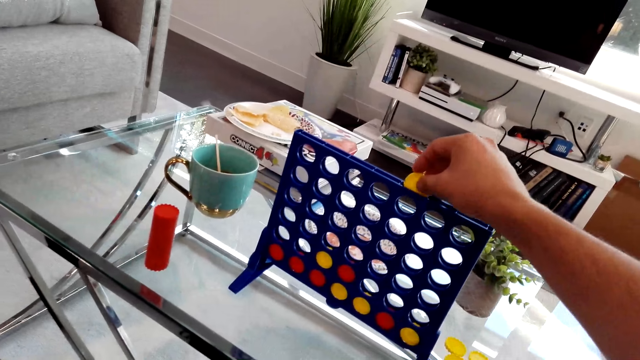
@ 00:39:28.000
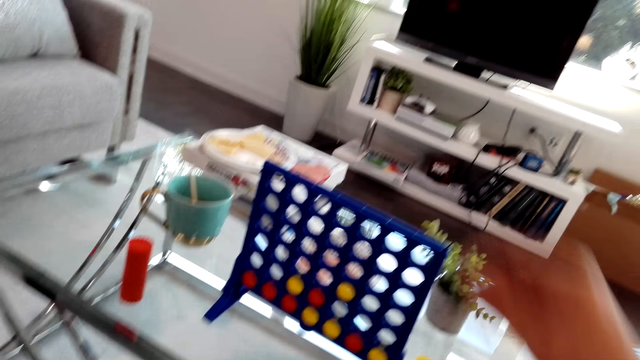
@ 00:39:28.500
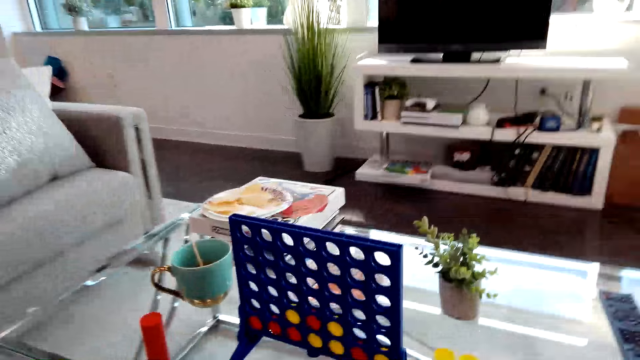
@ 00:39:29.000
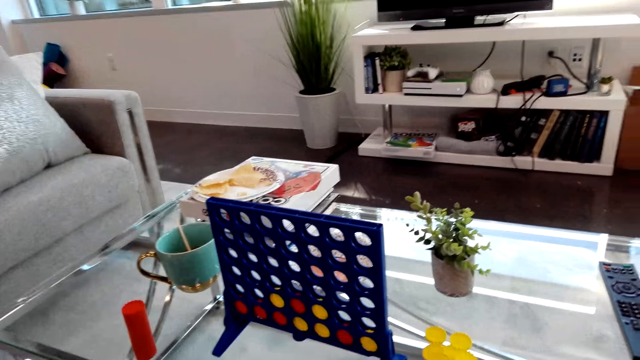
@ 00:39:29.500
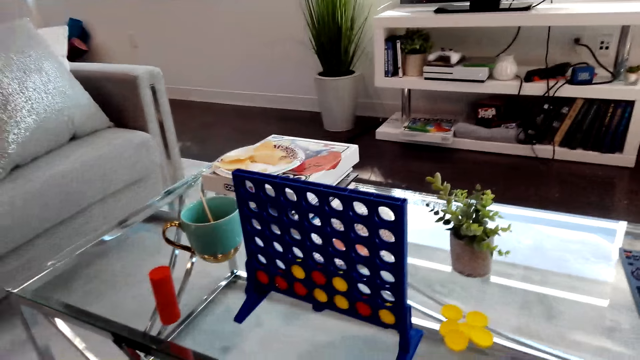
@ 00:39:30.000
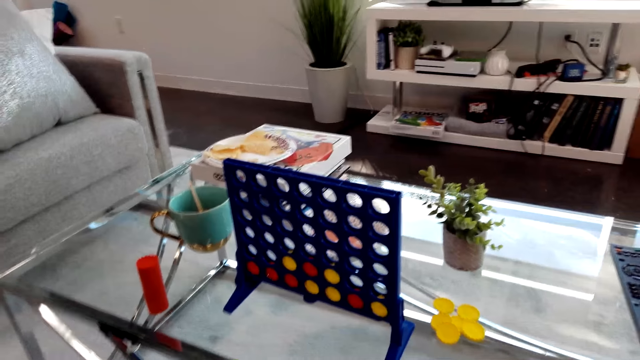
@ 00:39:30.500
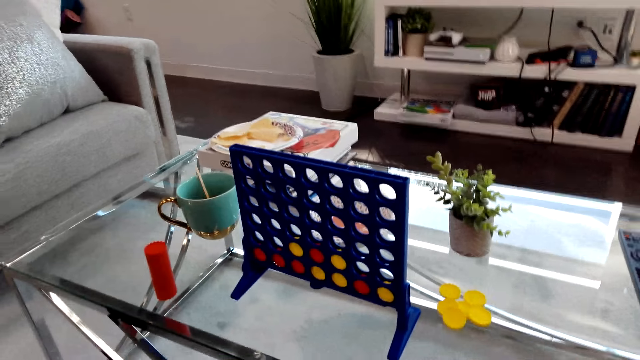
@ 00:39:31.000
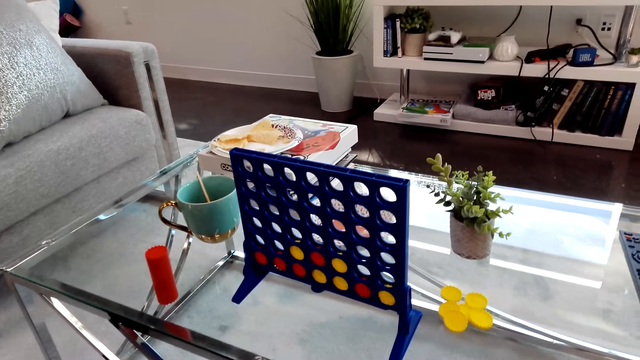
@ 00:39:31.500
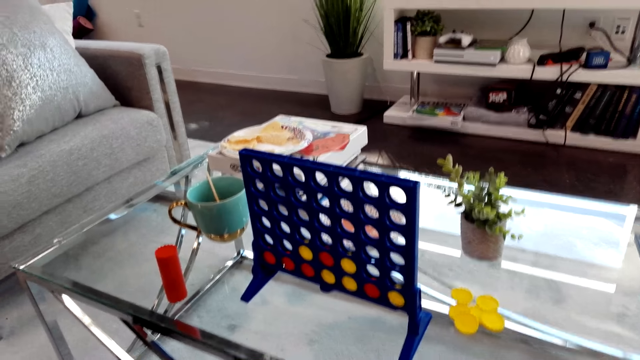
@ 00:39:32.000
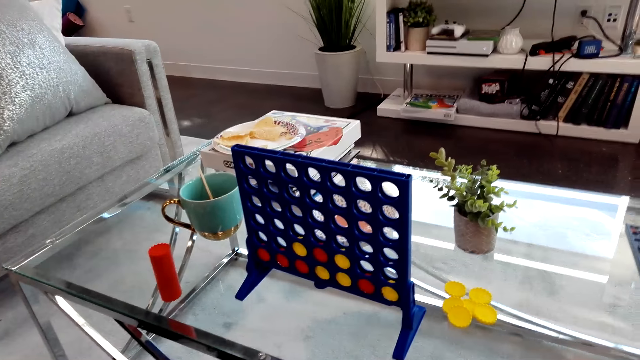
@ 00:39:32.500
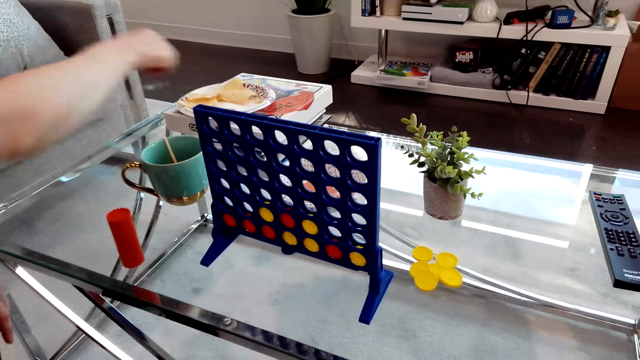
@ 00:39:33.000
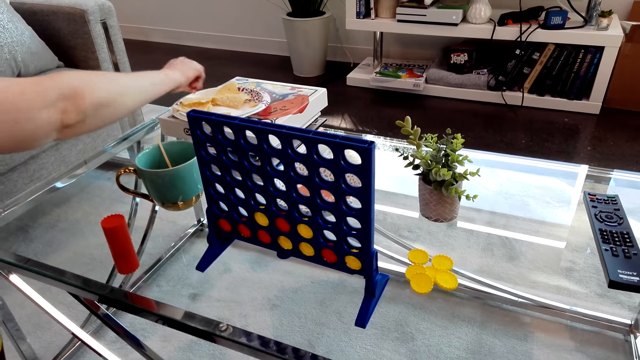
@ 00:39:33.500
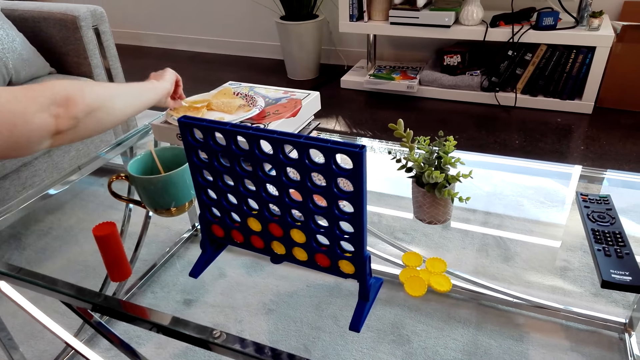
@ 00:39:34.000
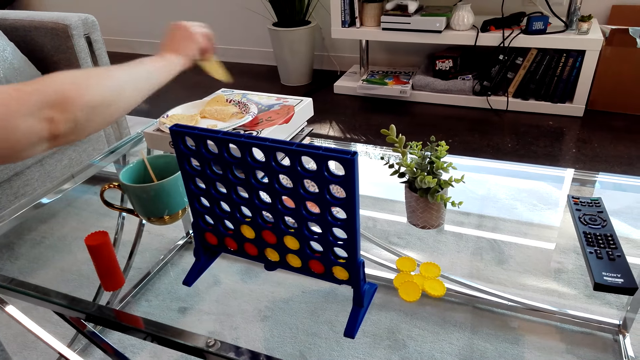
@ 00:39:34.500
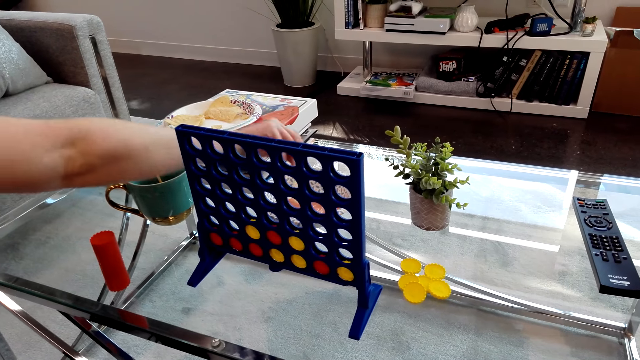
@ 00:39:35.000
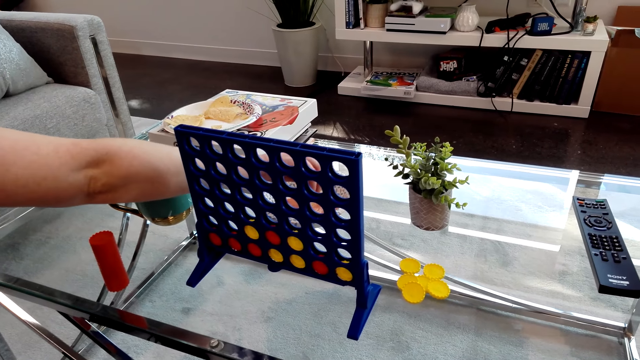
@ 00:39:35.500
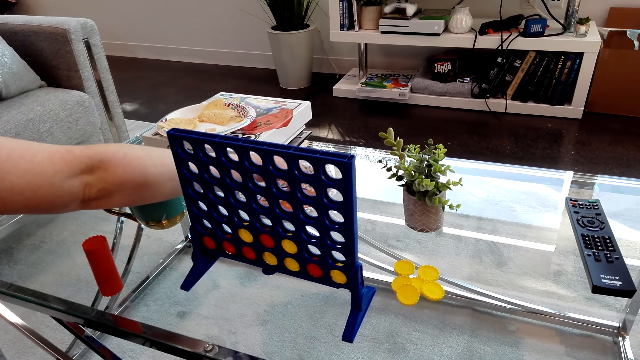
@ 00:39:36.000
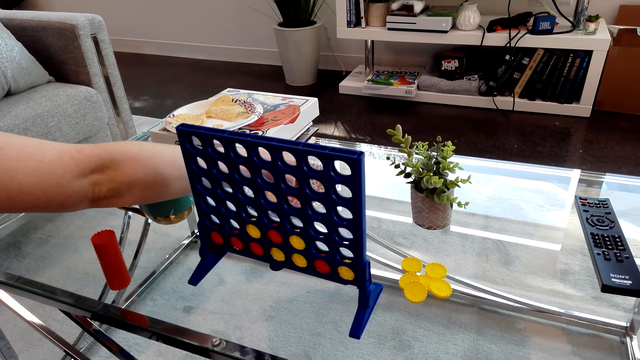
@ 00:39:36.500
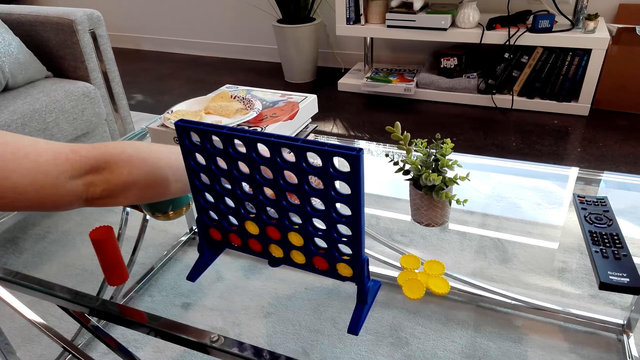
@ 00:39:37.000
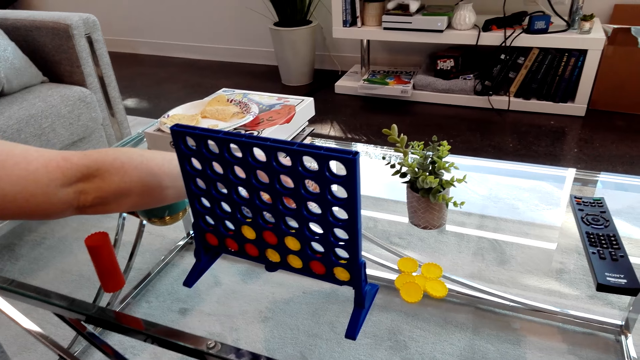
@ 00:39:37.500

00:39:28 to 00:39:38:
The camera wearer drops connect 4 game coins on the board. They play the connect four game. The lady picks a snack from the plate and dips the snack in sauce on the plate.

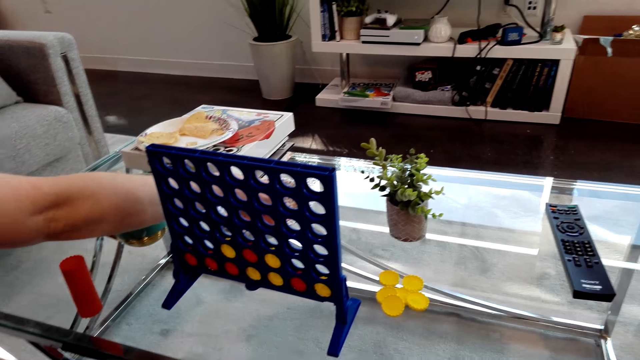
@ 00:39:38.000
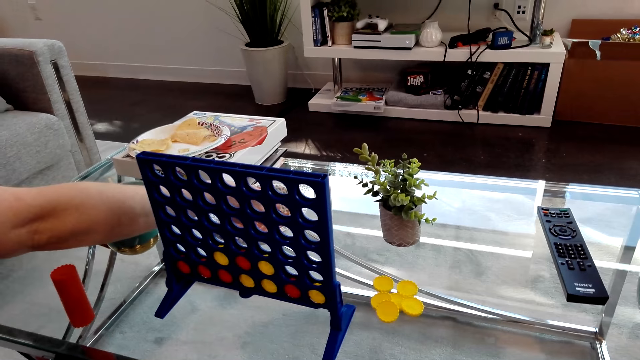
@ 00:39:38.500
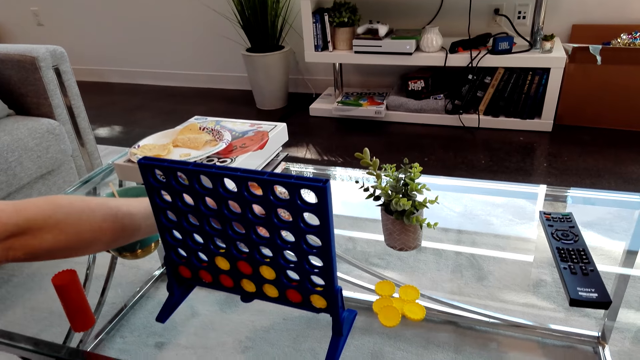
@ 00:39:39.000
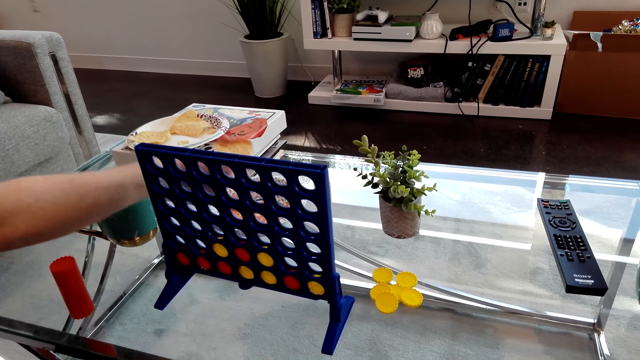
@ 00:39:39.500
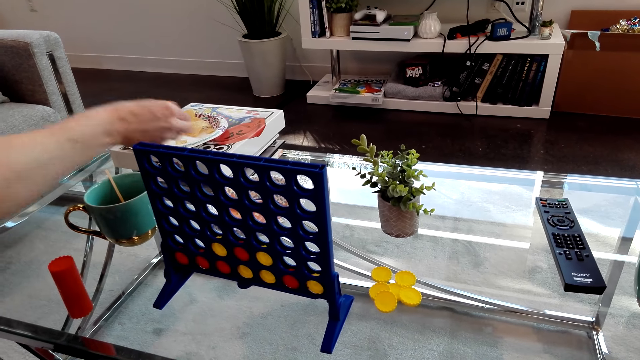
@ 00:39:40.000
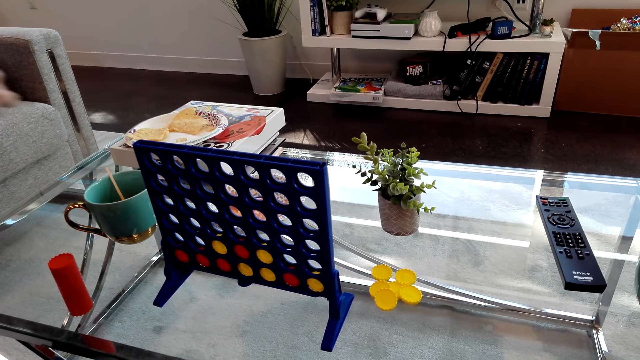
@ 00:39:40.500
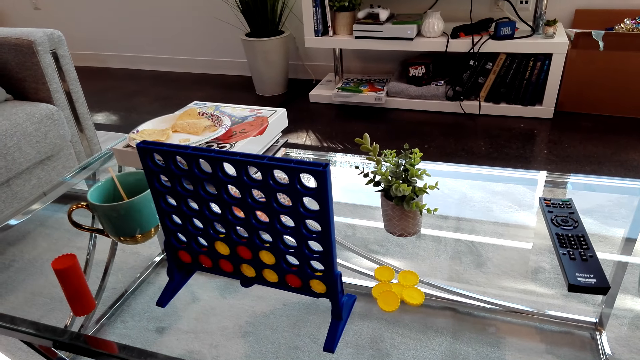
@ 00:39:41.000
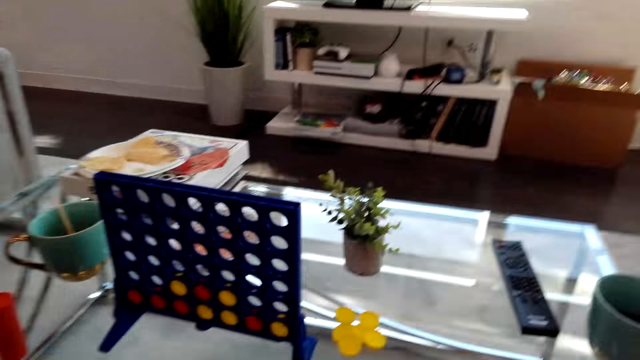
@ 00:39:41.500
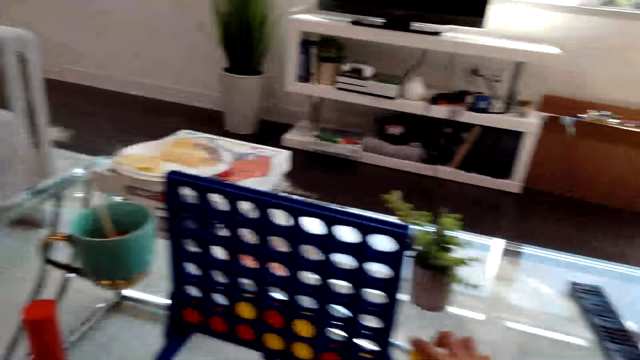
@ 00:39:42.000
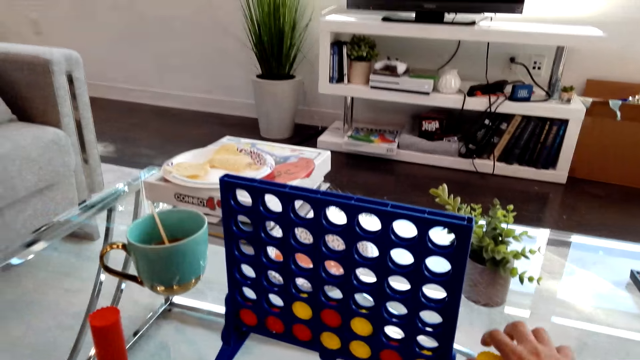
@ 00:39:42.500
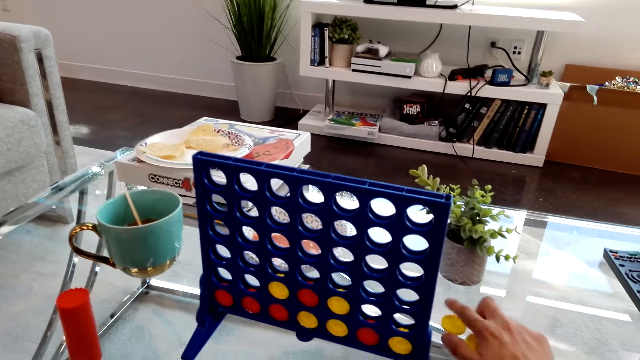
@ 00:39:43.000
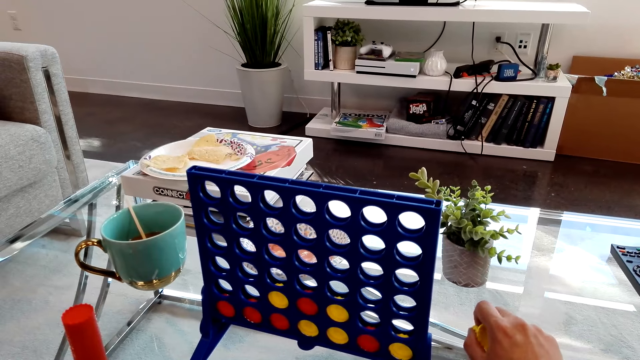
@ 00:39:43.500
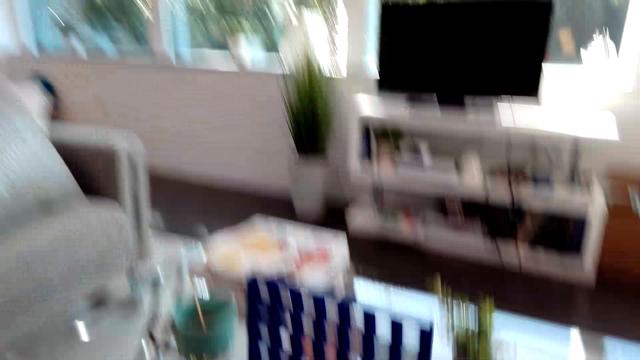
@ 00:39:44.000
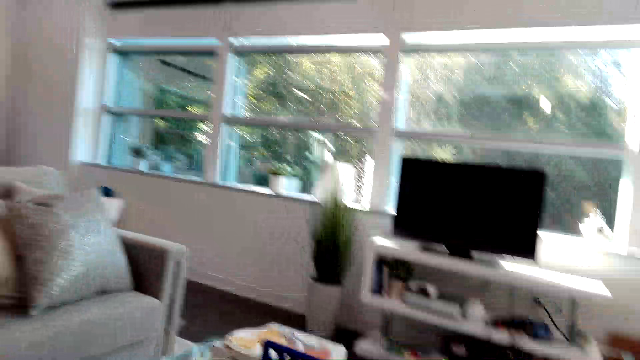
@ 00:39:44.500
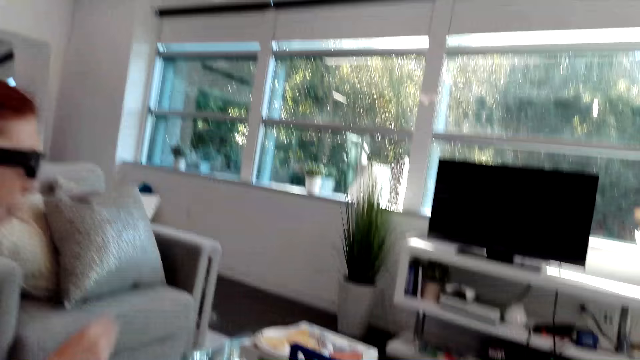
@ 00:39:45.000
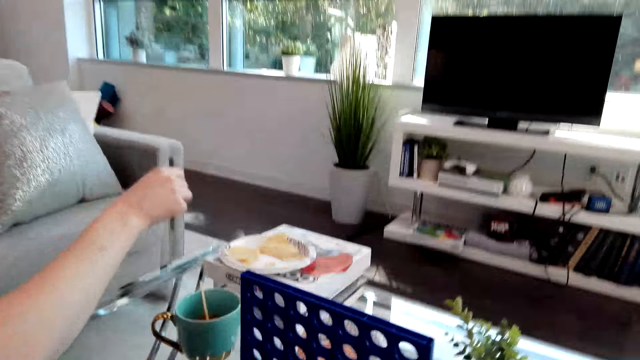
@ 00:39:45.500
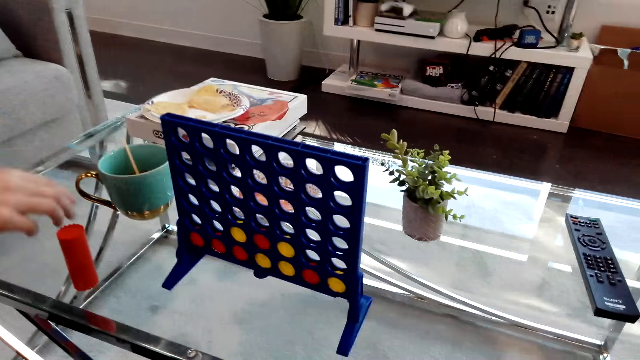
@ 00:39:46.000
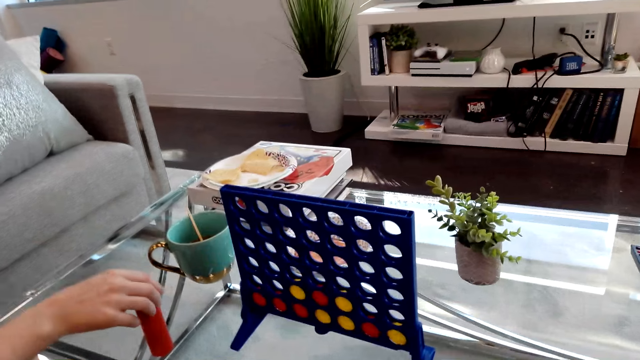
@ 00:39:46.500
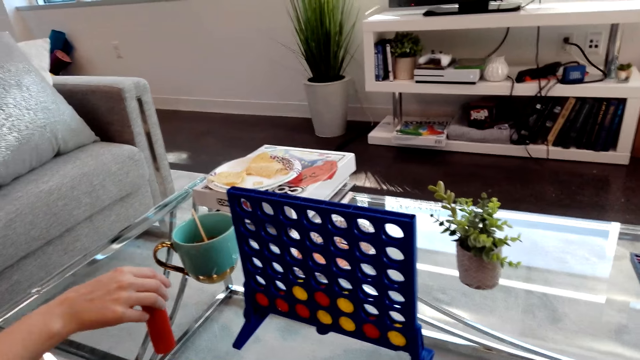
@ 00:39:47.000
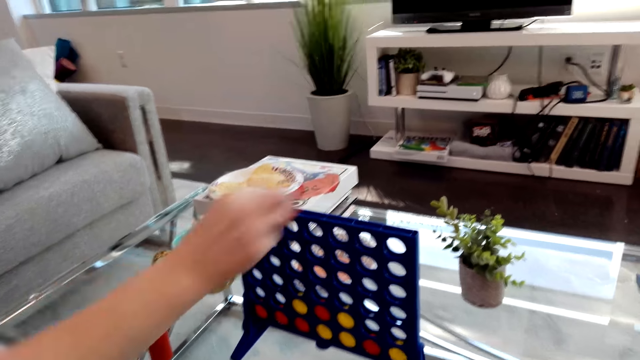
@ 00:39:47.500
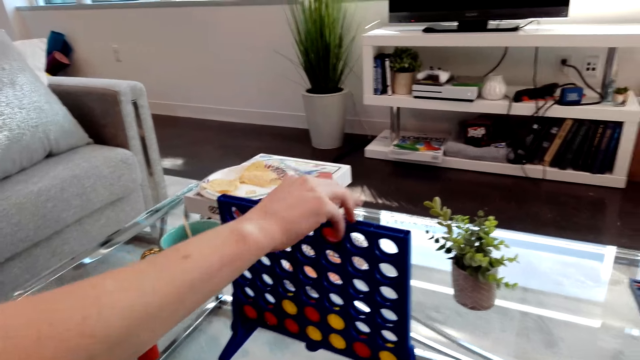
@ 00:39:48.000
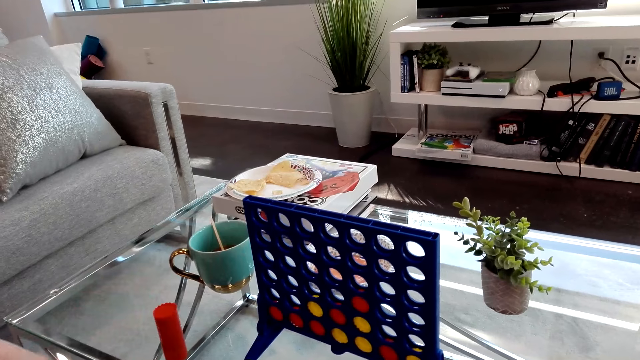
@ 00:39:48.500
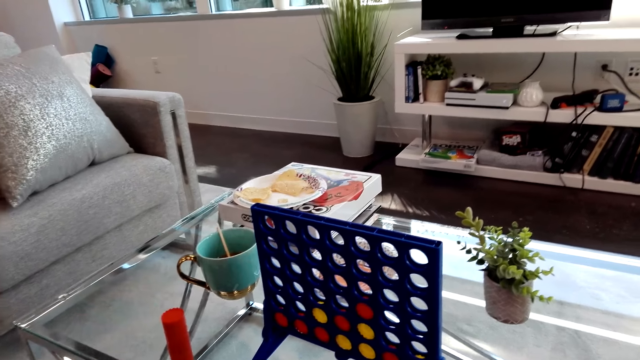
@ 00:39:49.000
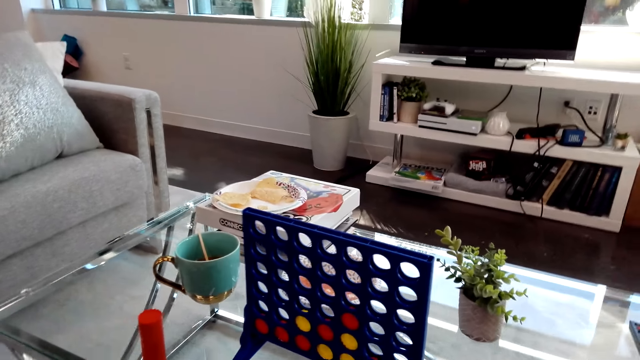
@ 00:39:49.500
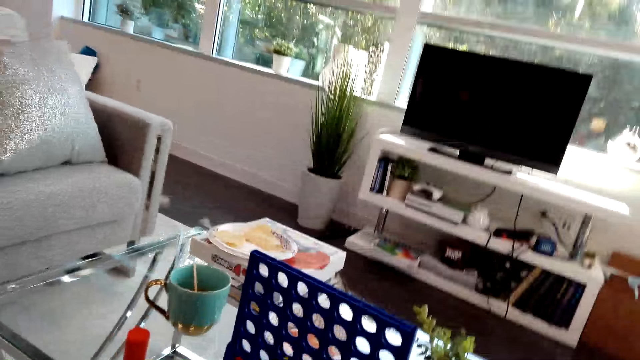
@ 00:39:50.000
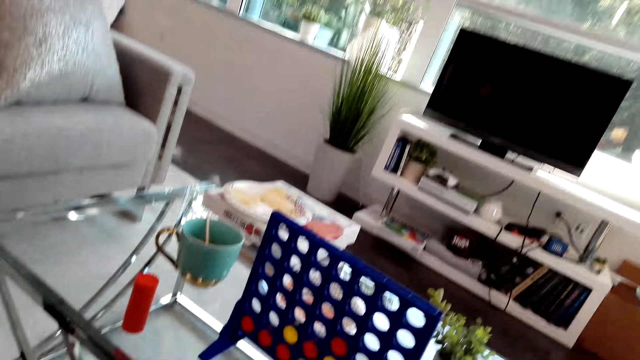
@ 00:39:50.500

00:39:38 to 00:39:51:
The camera wearer looks around. The lady eats a snack. The camera wearer picks connect 4 game coins from the table. The lady picks connect 4 game coins from the table, plays the connect four game, and drops connect 4 game coins on the board.
